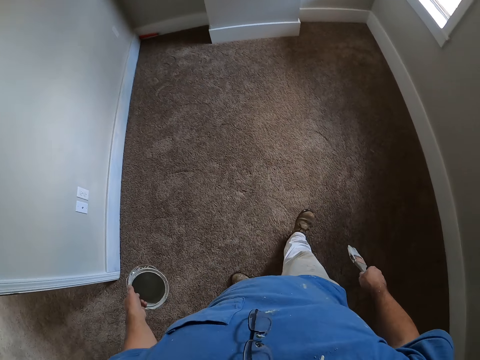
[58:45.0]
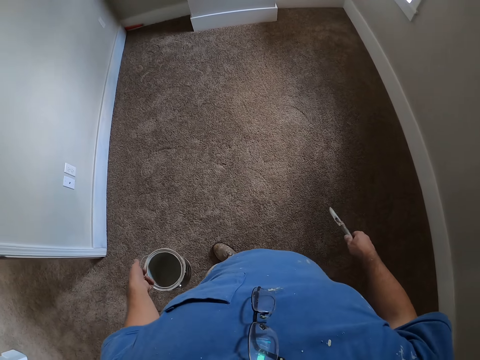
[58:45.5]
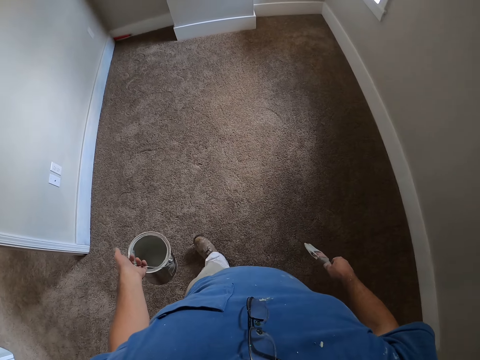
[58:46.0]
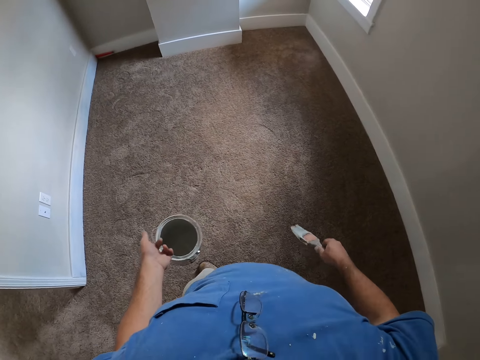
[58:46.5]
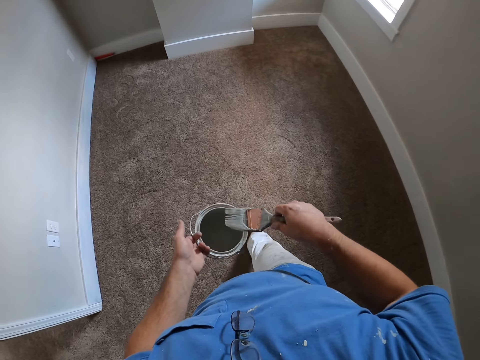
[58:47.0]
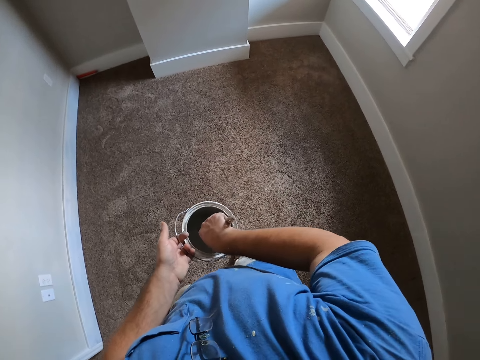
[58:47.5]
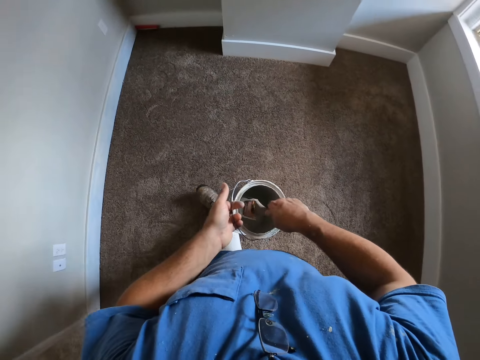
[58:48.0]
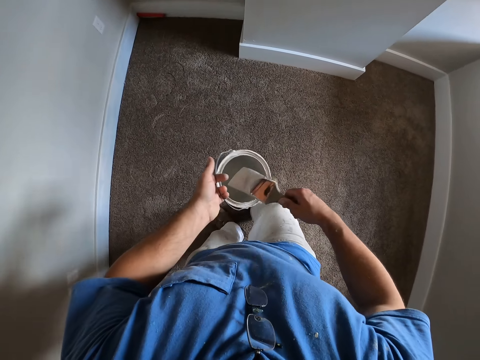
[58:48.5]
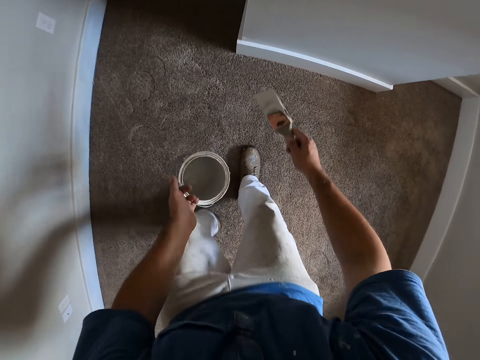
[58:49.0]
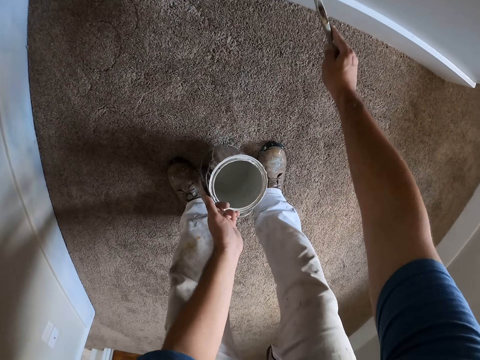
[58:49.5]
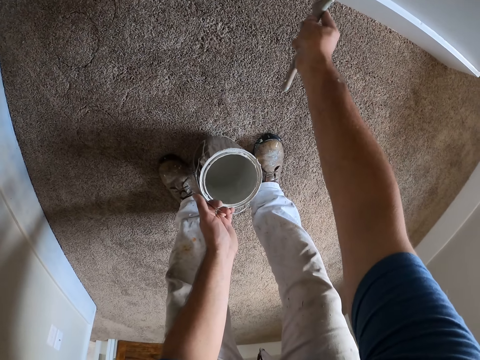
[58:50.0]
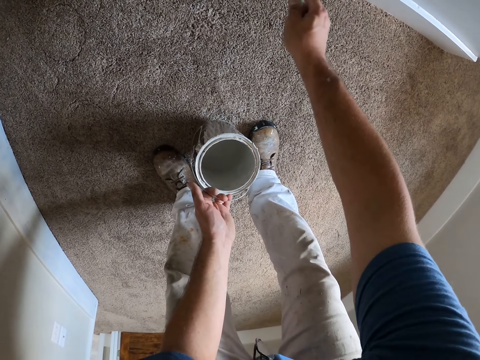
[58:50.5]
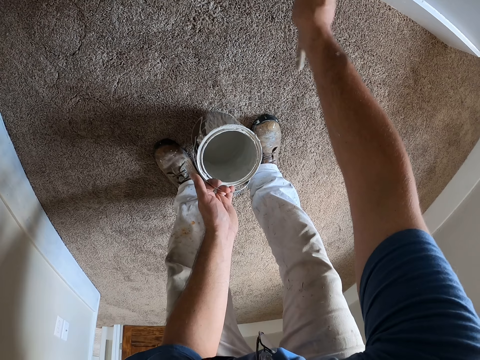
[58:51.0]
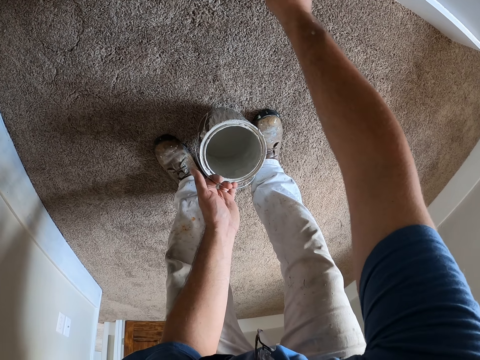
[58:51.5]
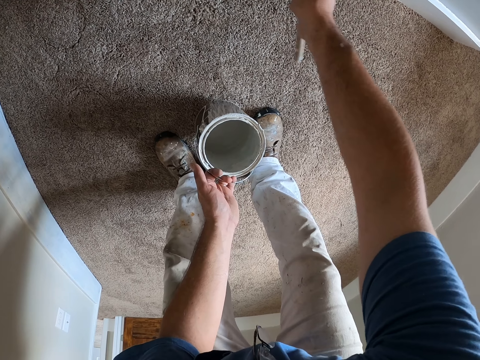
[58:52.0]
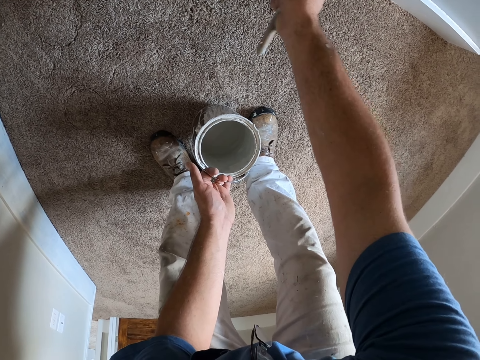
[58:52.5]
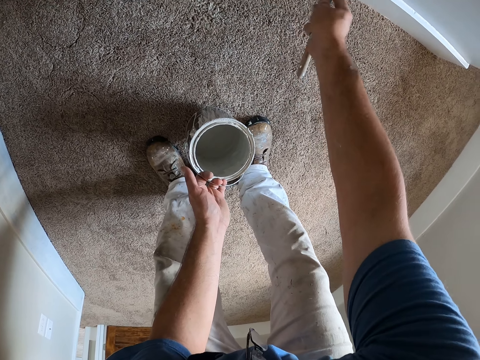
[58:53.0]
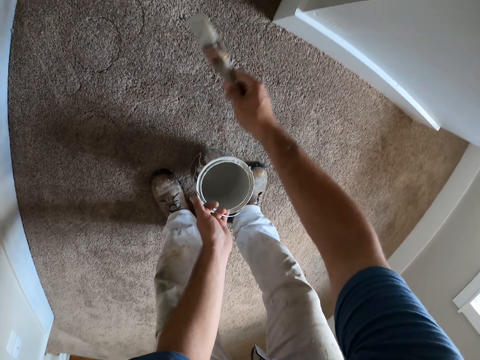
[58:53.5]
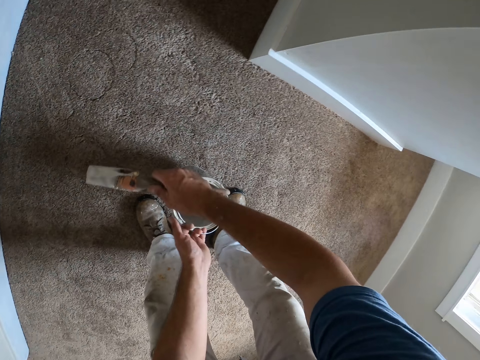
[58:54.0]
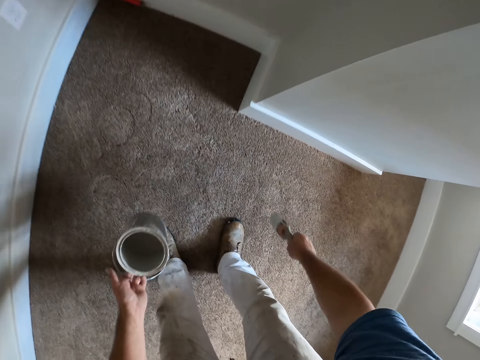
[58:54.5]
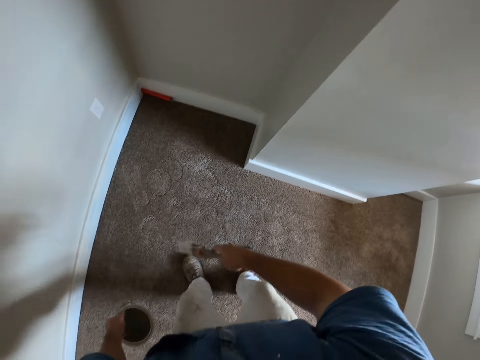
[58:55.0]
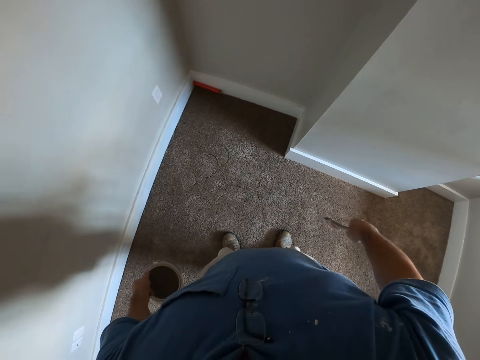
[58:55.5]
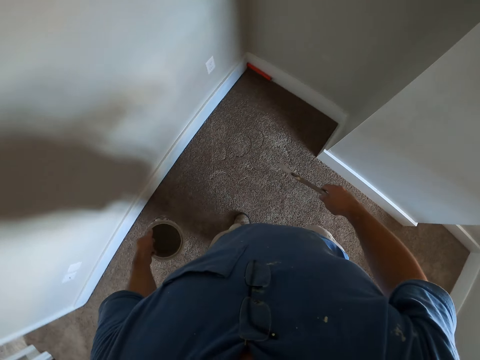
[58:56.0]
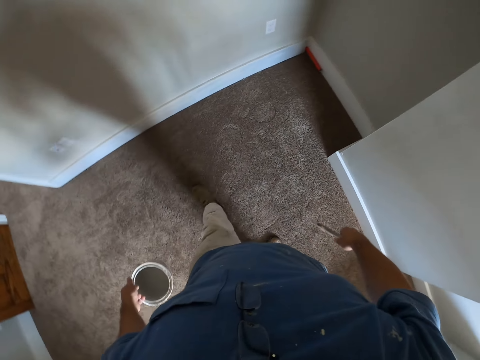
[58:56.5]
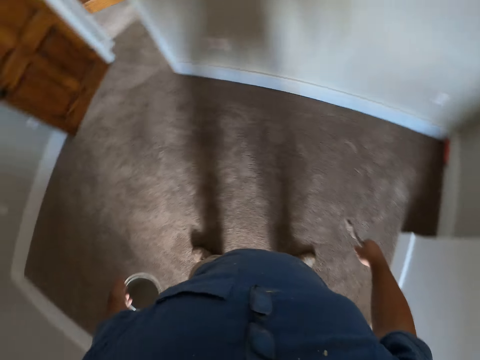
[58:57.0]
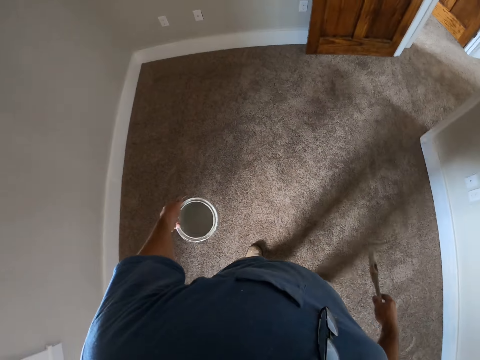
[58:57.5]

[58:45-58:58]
The camera wearer dips the paint brush into the paint bucket or paint tin. They continue painting the wall of the room with the paint brush. They remove the brush from the paint tin. They look around in the room again and walk in the room.

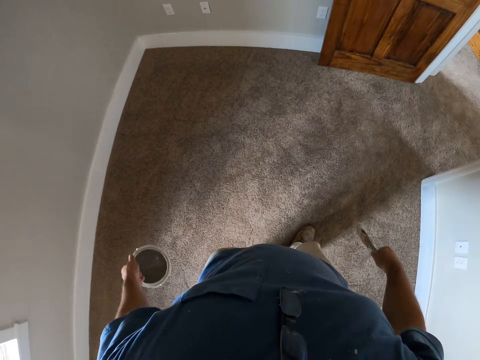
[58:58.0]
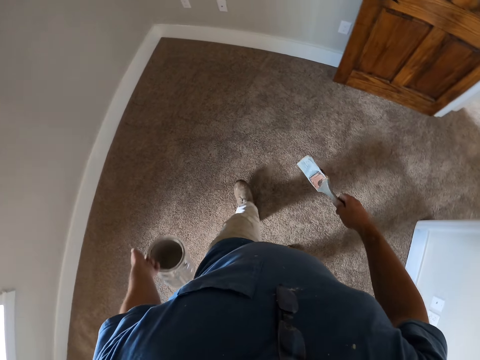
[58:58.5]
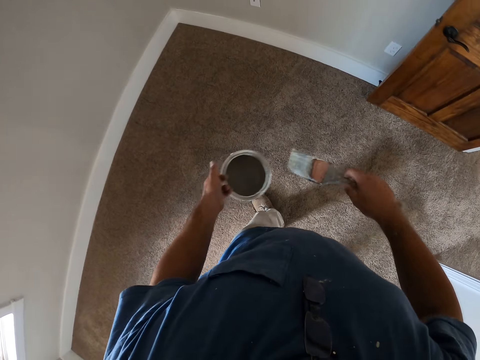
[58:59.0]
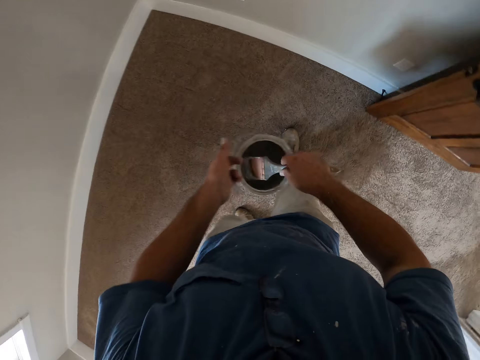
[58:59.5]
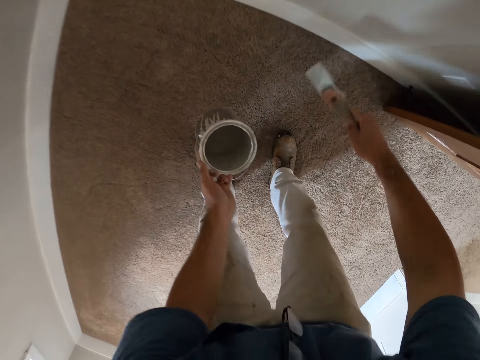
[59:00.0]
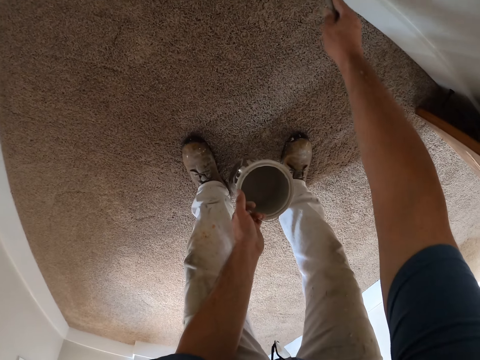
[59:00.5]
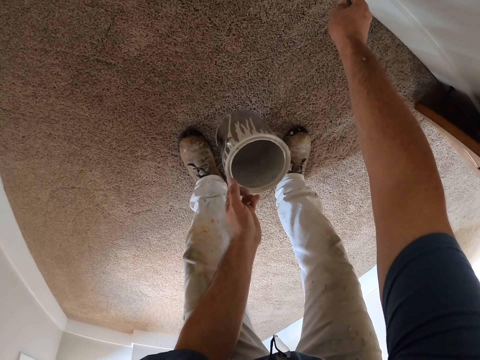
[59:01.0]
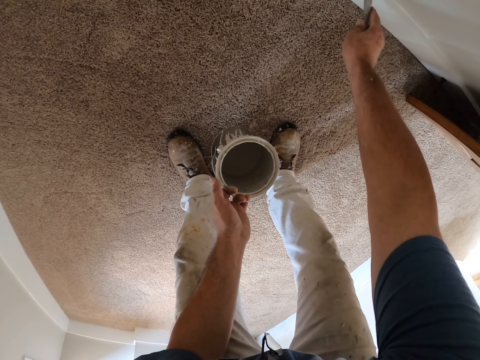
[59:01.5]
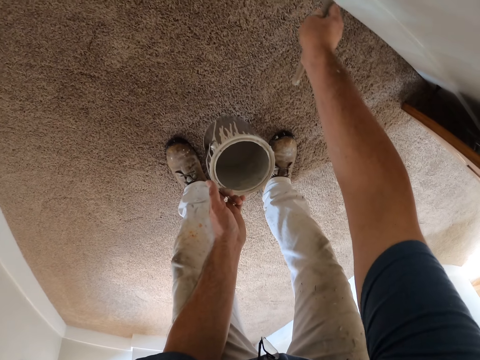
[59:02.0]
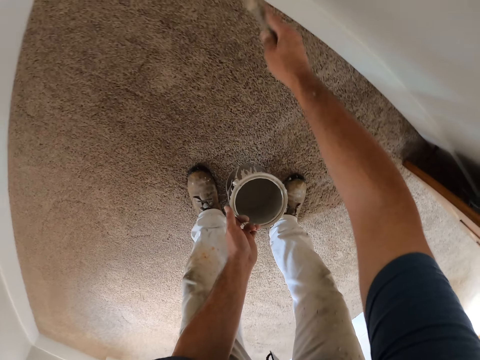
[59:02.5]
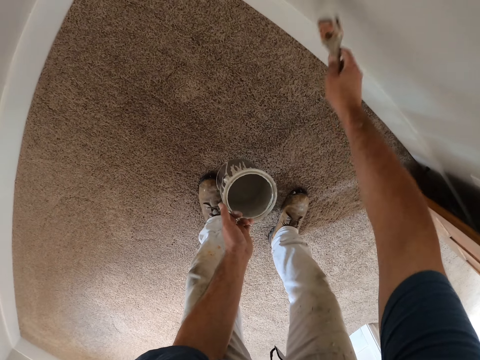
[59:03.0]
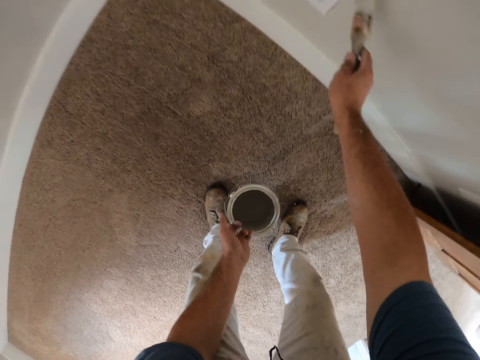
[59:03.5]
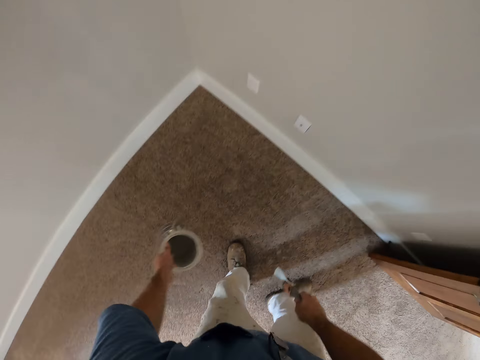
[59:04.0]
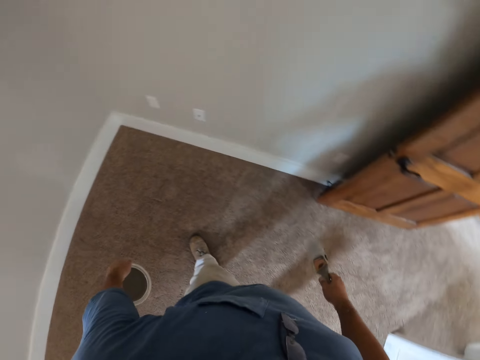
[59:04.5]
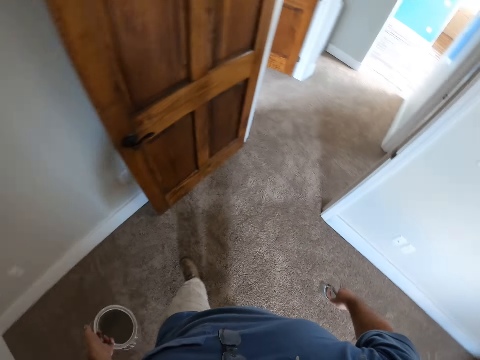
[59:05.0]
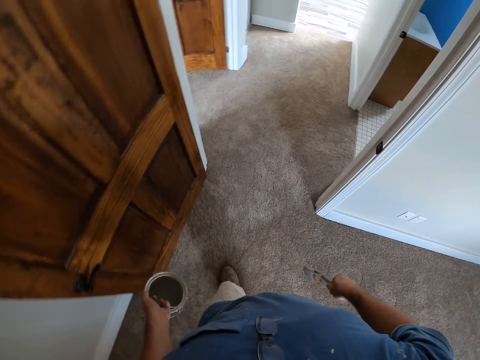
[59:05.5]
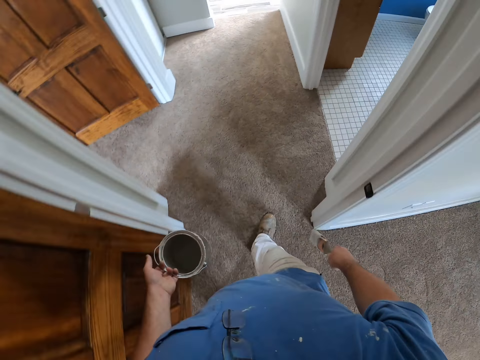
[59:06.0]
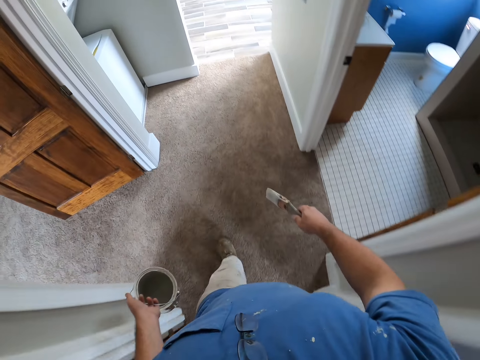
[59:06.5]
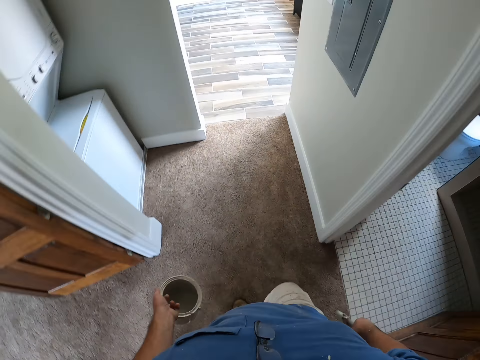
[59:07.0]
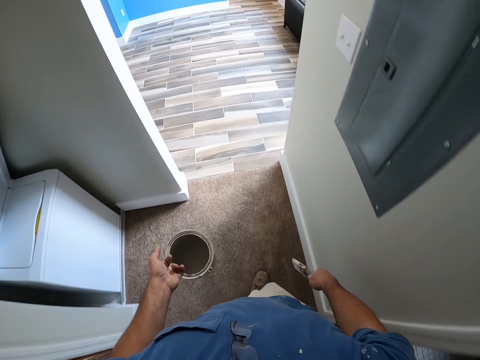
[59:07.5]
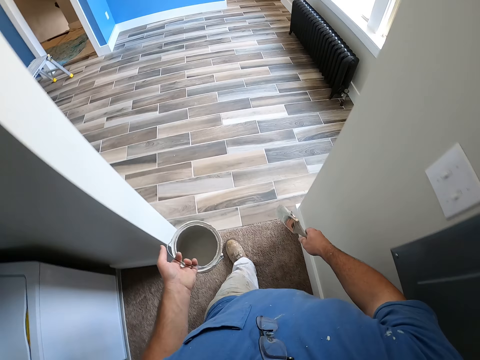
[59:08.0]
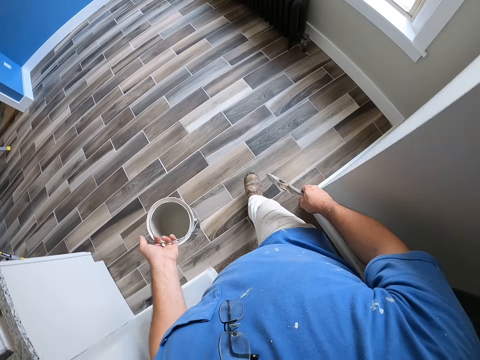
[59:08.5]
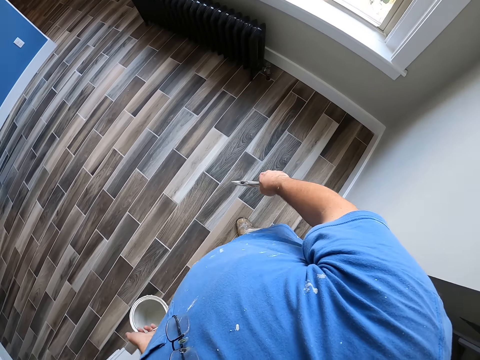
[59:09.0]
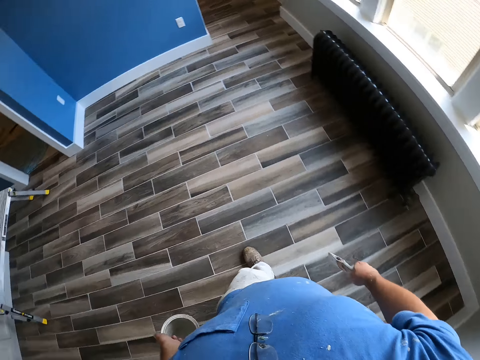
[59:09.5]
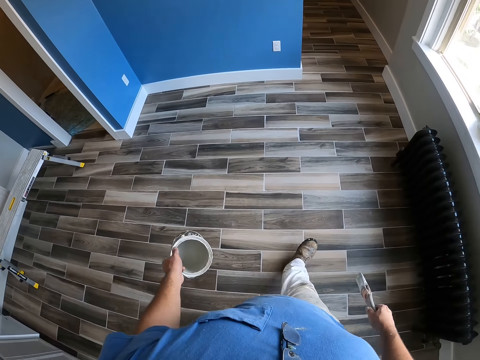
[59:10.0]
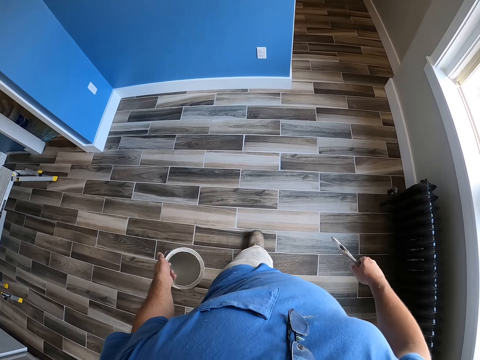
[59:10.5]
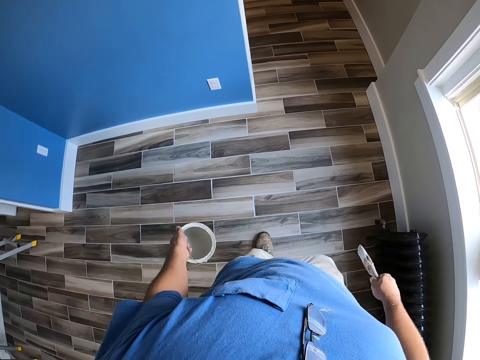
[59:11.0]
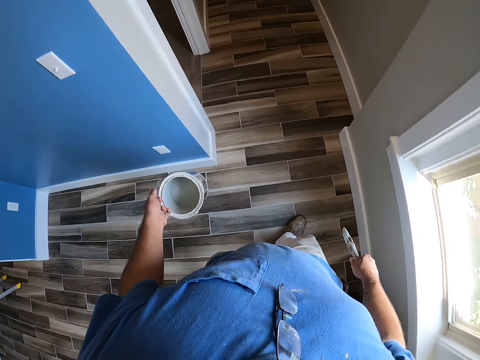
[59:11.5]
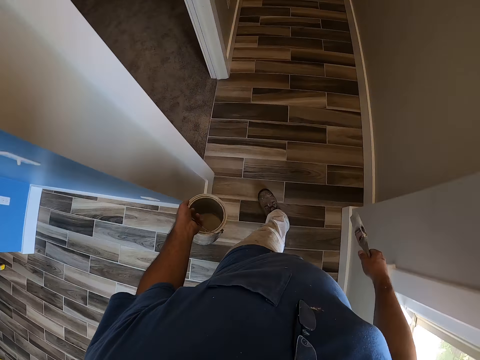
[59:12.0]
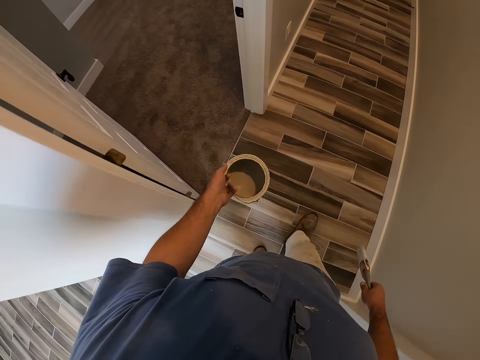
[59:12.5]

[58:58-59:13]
The camera wearer dips the paint brush into the paint bucket or paint tin. They continue painting the wall of the room with the paint brush. They remove the brush from the paint tin. They walk out of the room into a second room. They walk from the room.
